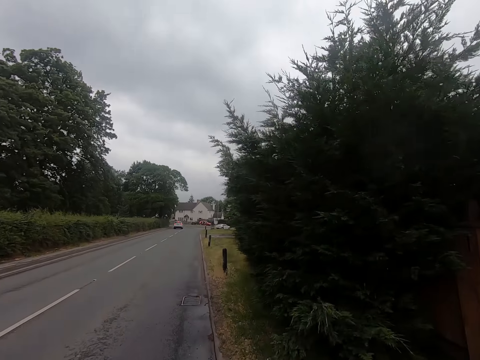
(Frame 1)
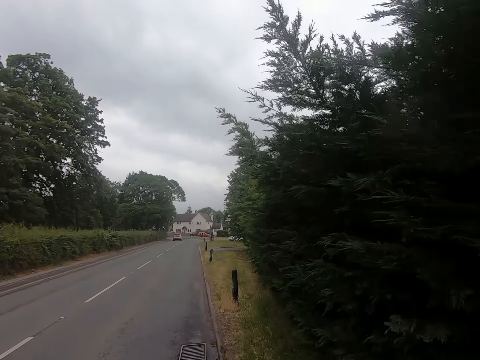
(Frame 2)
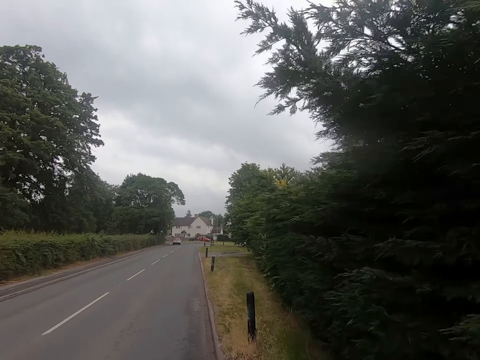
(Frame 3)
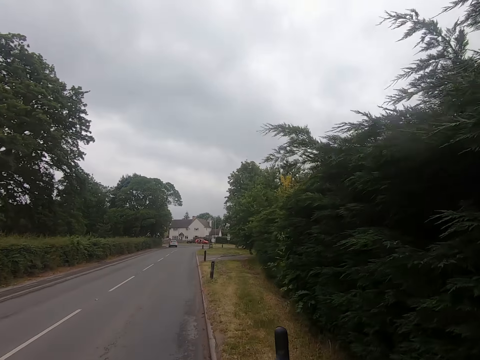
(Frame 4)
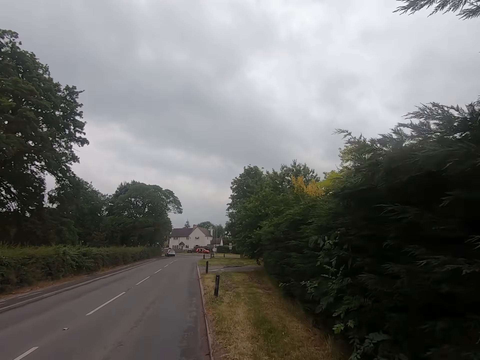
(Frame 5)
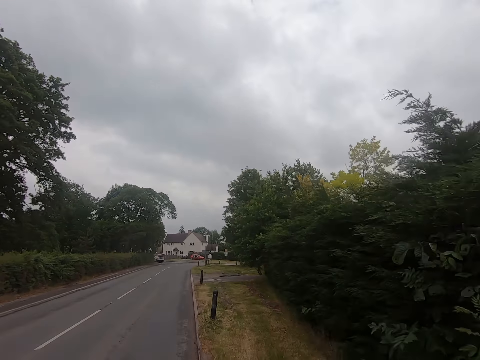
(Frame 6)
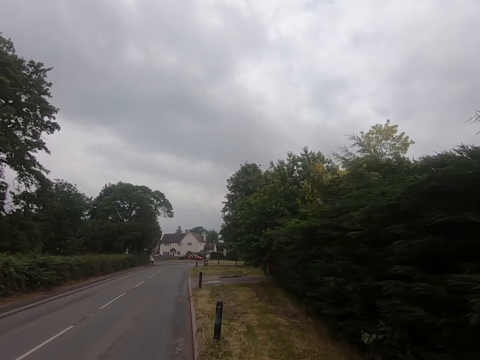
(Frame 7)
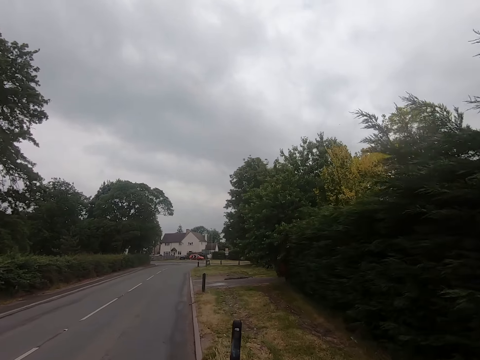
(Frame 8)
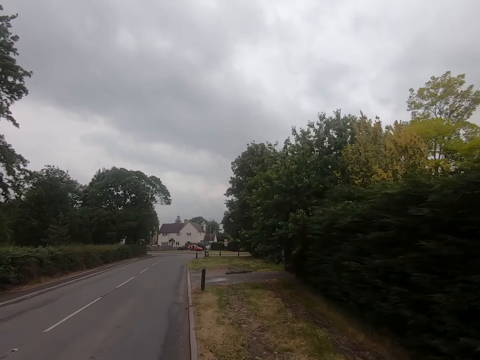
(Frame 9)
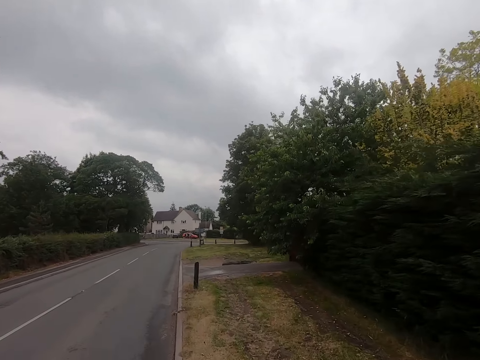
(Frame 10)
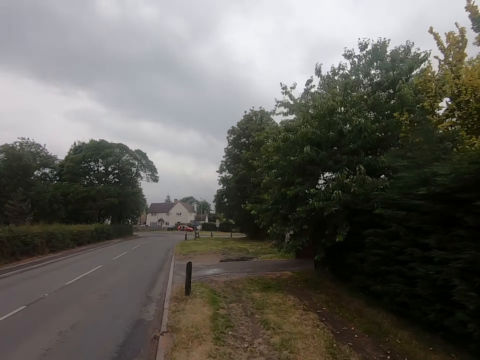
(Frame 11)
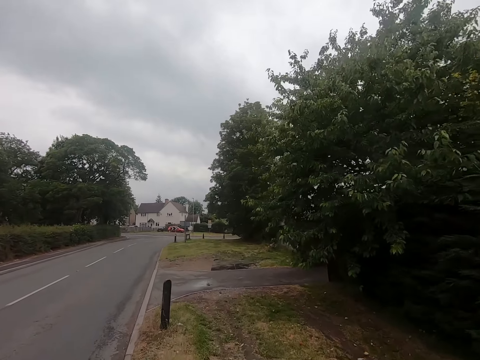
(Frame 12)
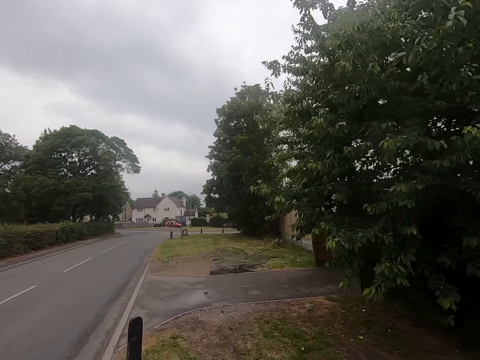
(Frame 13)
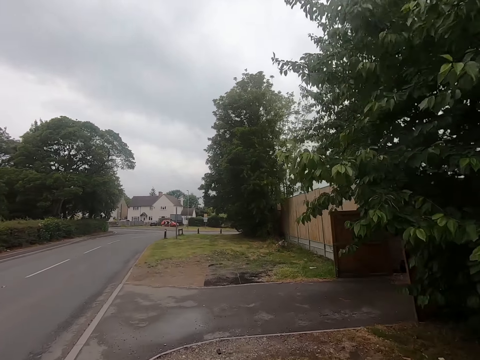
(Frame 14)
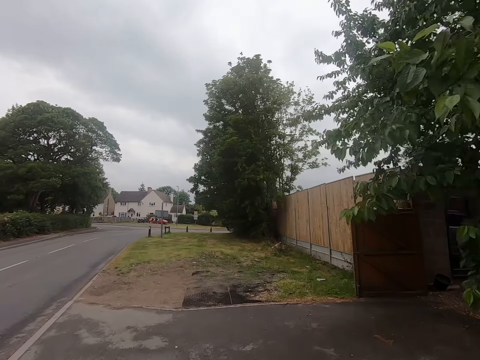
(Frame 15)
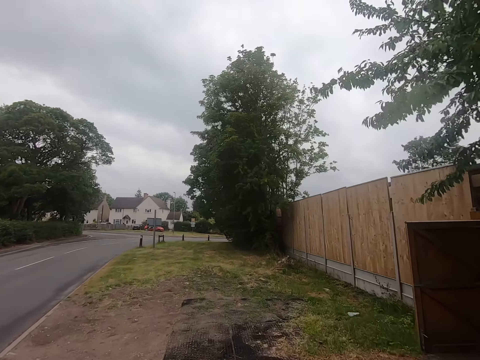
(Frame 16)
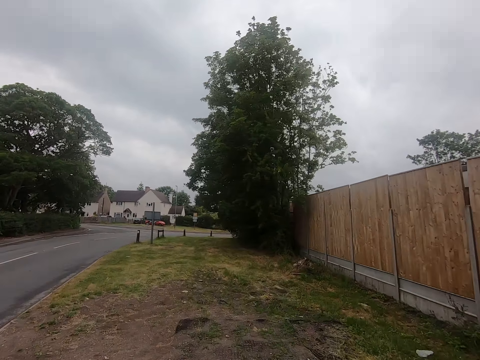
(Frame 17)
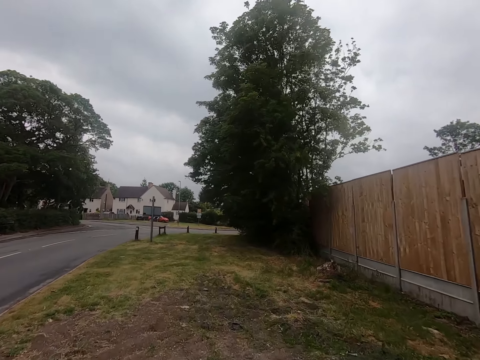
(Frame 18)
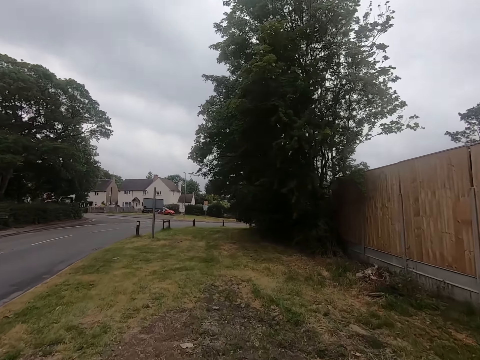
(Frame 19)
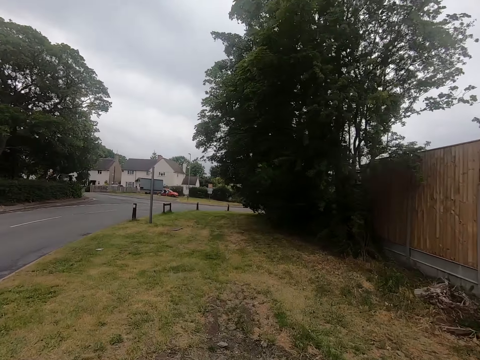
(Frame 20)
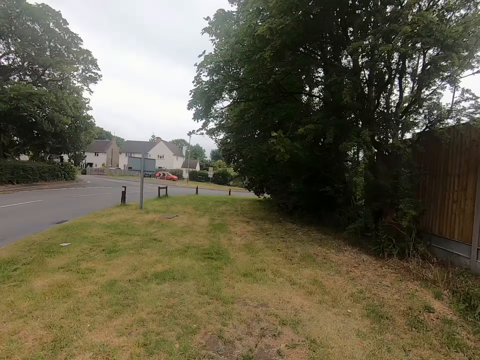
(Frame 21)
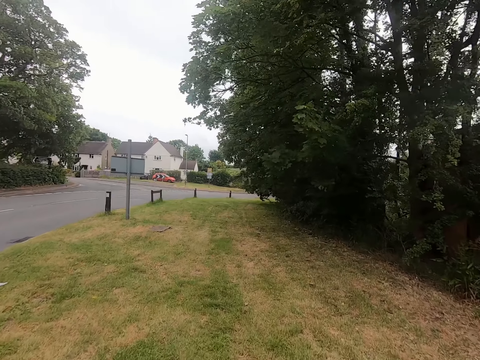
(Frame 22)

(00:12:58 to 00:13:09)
The camera wearer jogs on the road. They jog by the roadside.

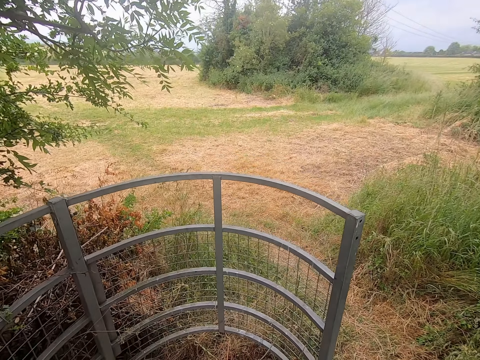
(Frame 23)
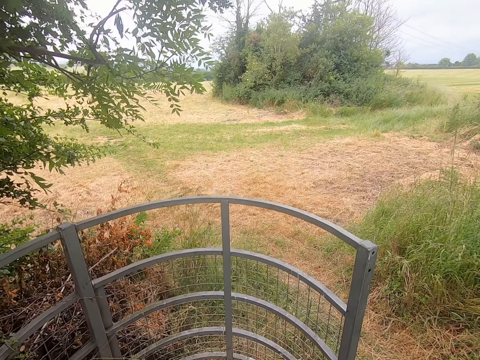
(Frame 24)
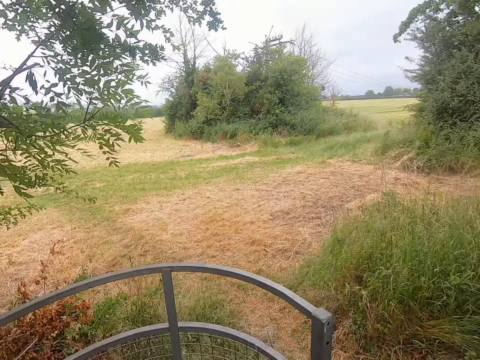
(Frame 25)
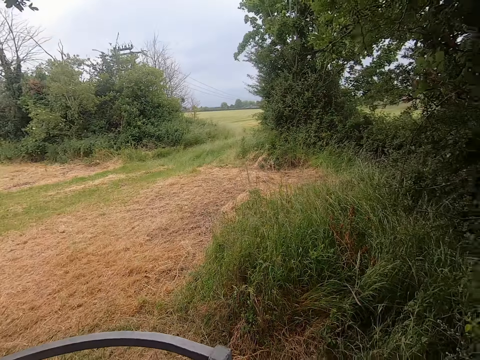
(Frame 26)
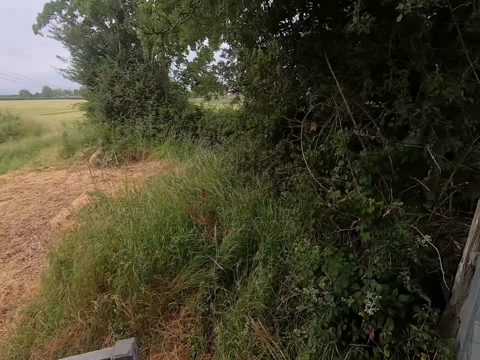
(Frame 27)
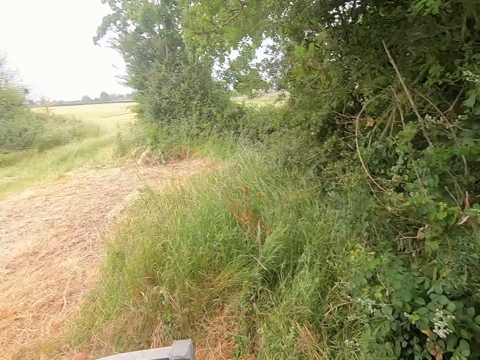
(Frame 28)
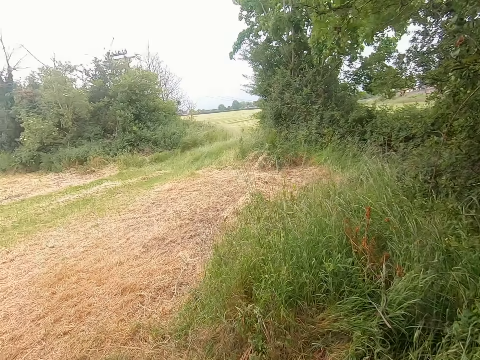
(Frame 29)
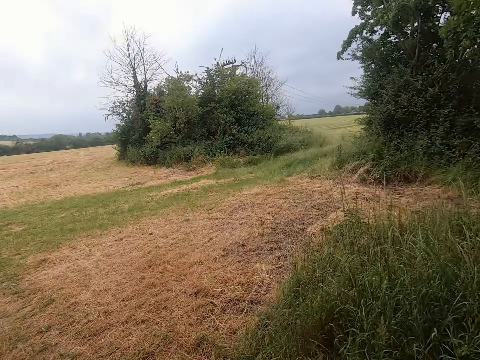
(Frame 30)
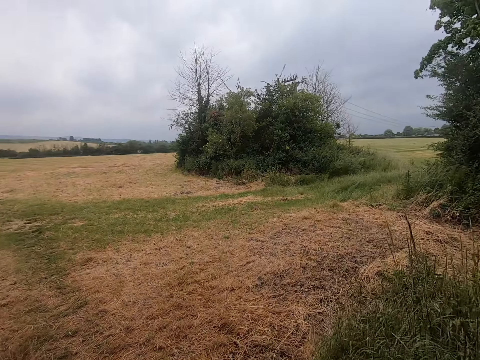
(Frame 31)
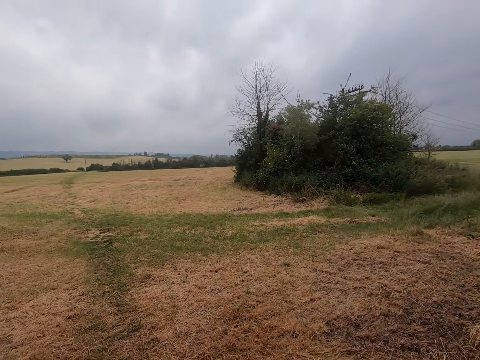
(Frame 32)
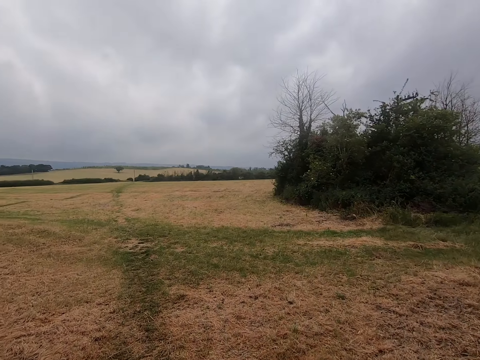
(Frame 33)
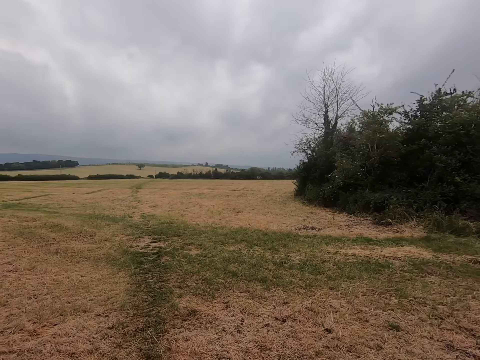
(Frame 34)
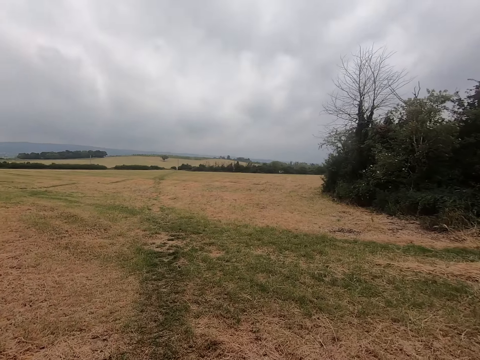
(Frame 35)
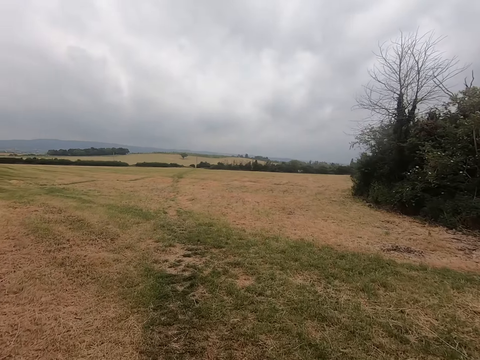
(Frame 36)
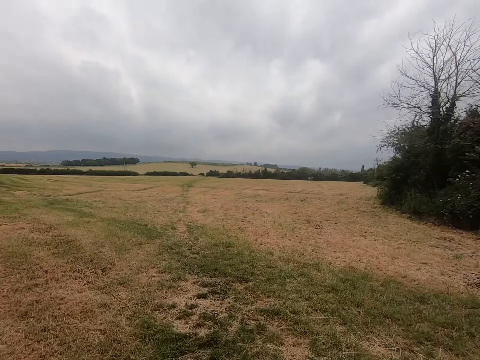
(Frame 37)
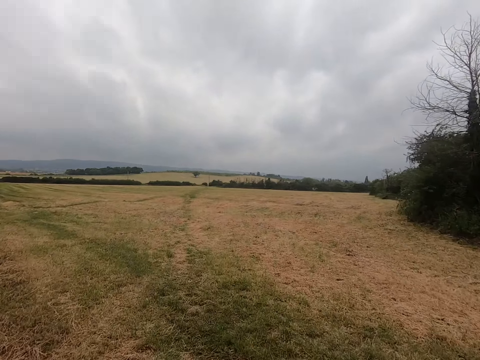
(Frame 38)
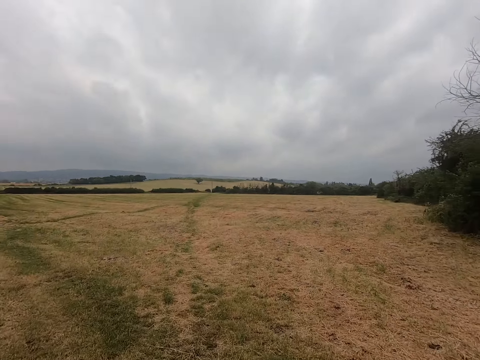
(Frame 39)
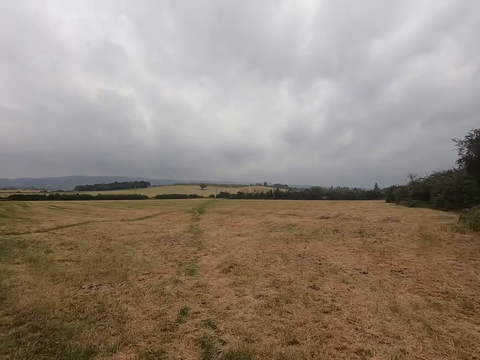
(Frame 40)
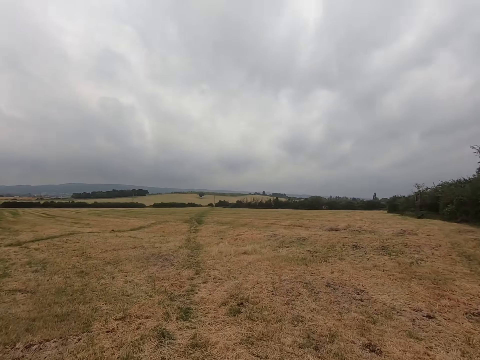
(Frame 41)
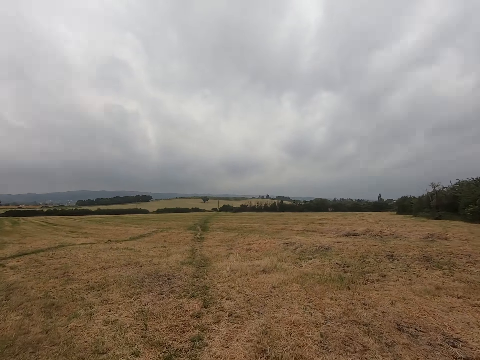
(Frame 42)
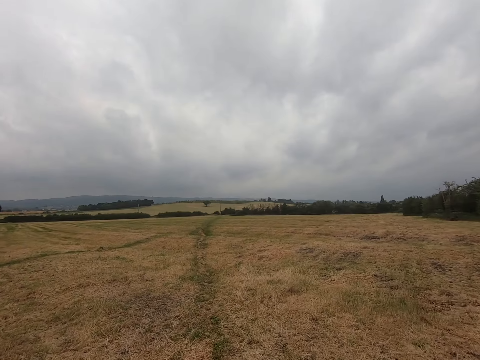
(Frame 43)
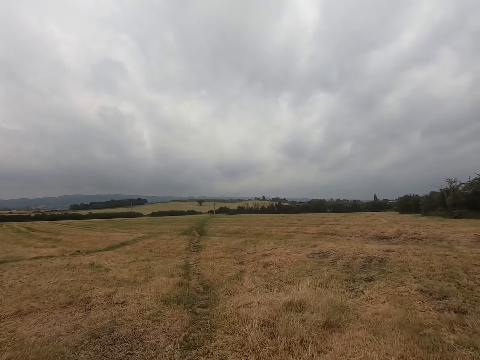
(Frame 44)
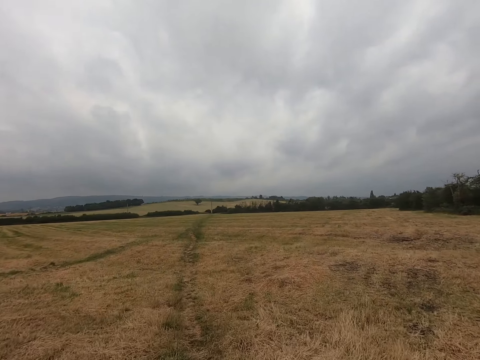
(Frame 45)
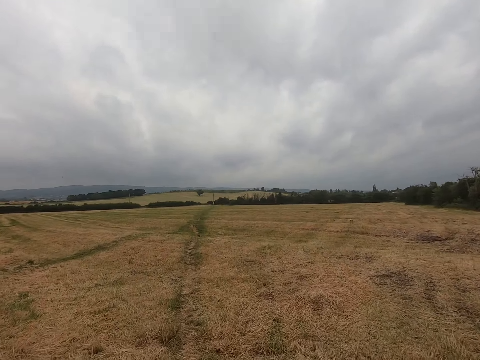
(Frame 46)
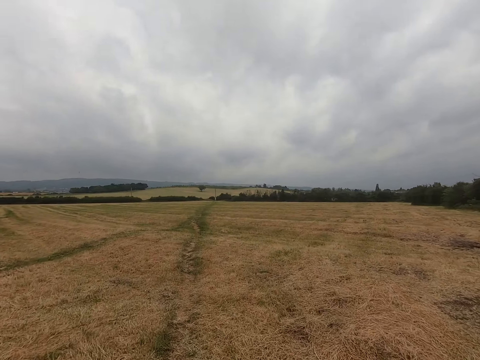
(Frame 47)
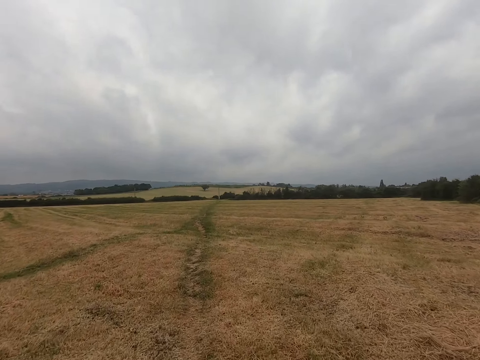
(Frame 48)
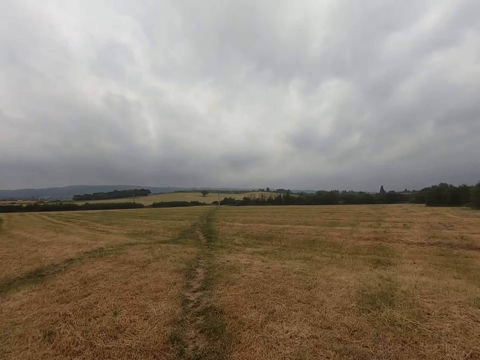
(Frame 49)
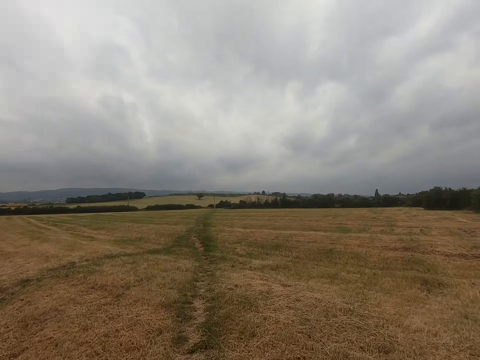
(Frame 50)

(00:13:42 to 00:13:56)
The camera wearer opens the gate, closes the gate, and walks in the field. They run in the field.

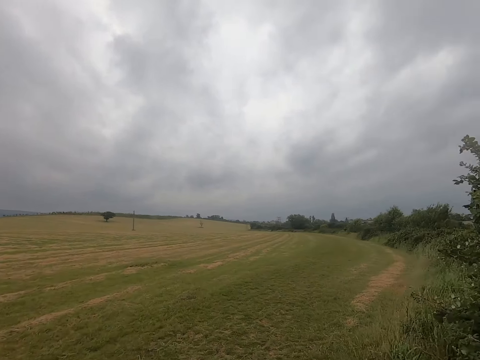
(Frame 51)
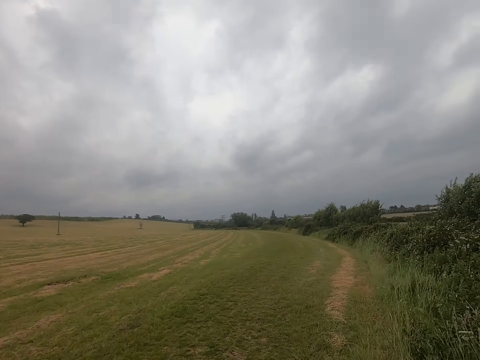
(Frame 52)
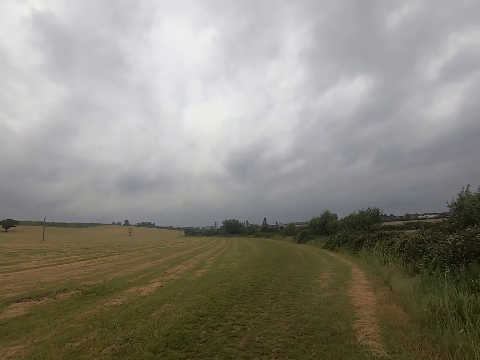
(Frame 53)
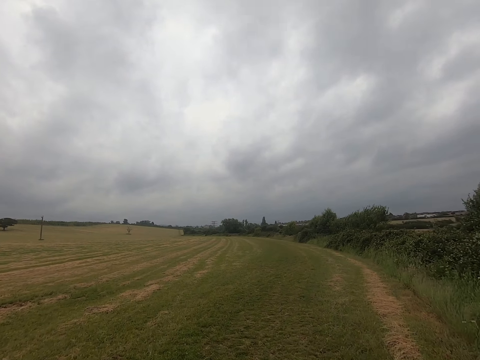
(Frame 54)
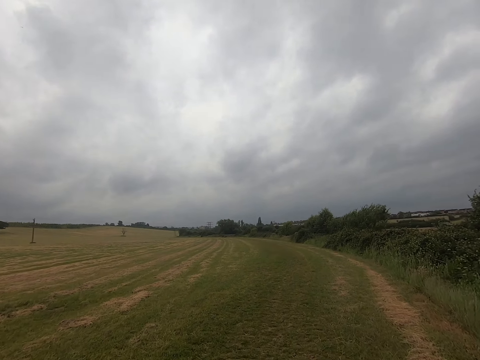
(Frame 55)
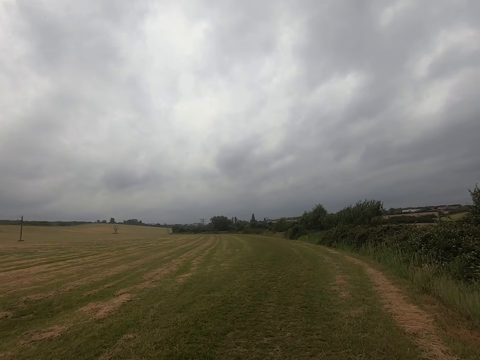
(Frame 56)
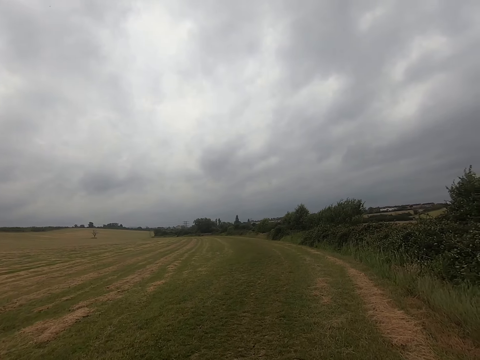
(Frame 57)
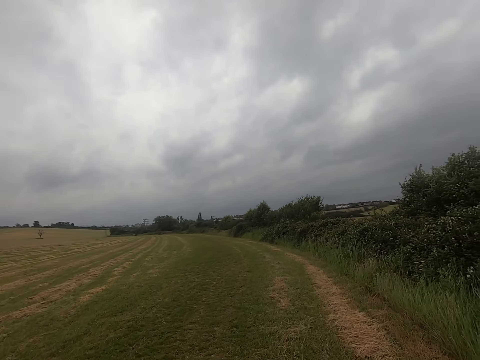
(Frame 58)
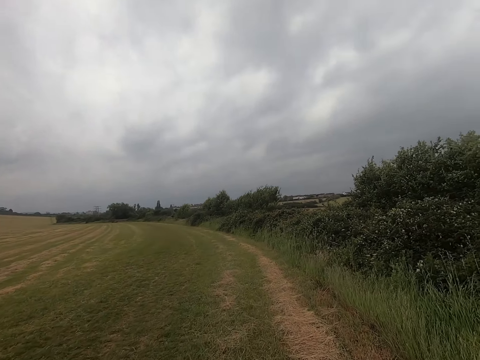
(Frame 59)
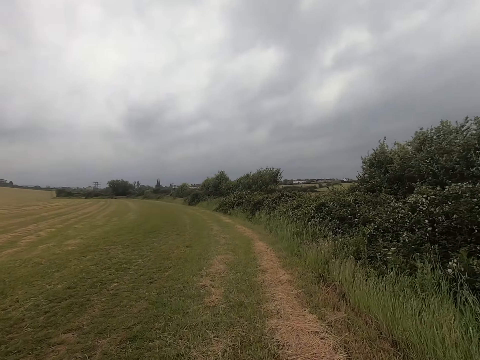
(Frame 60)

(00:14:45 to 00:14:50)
The camera wearer walks in the field.
